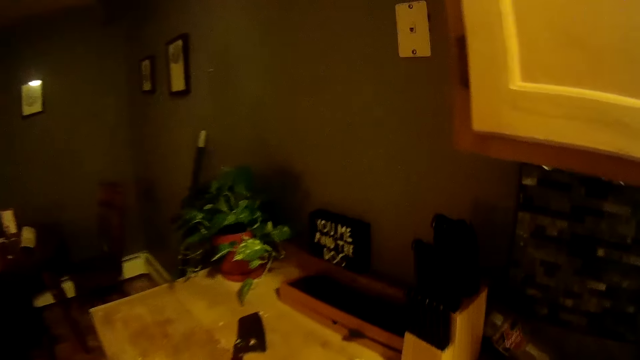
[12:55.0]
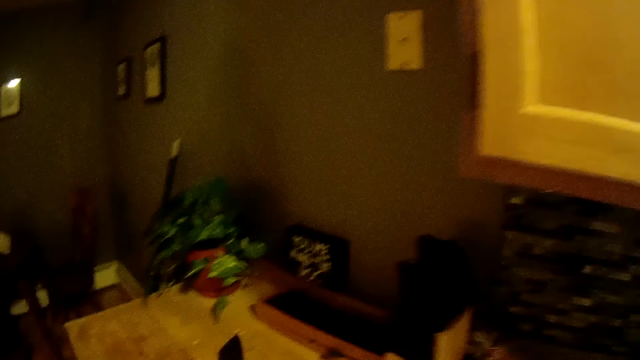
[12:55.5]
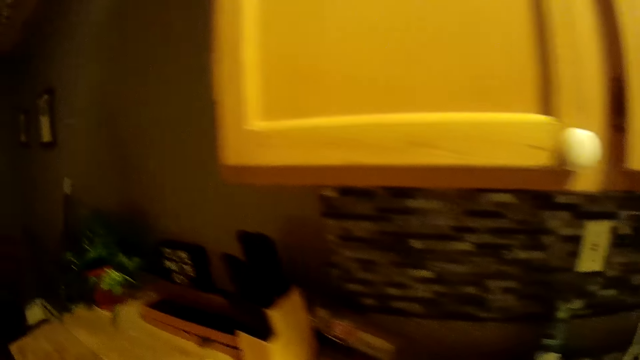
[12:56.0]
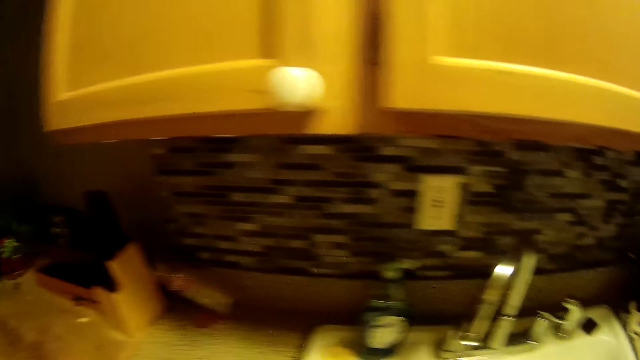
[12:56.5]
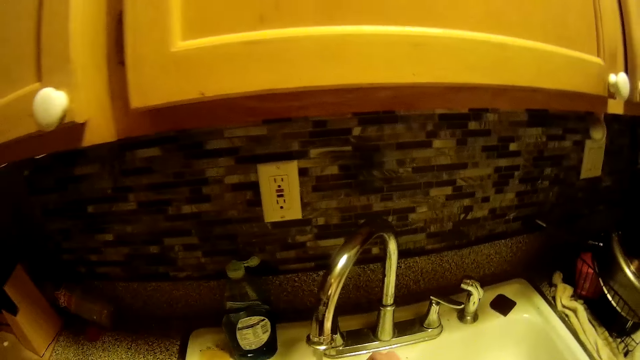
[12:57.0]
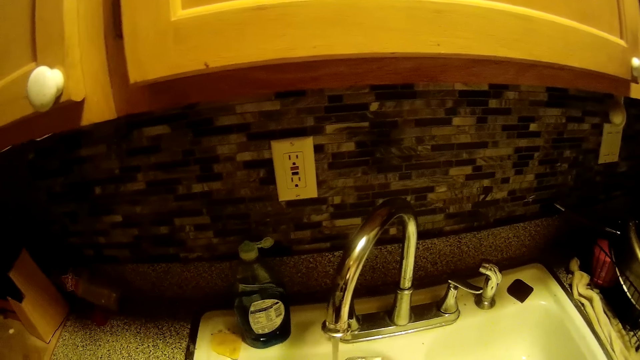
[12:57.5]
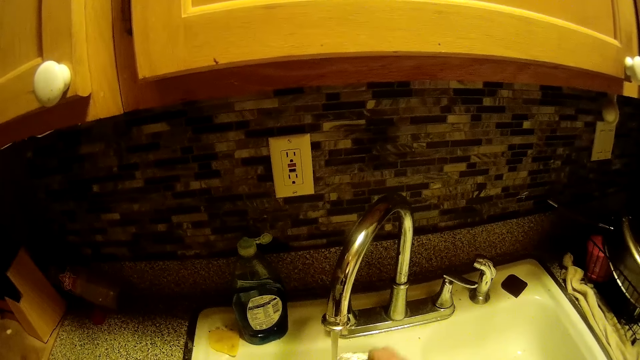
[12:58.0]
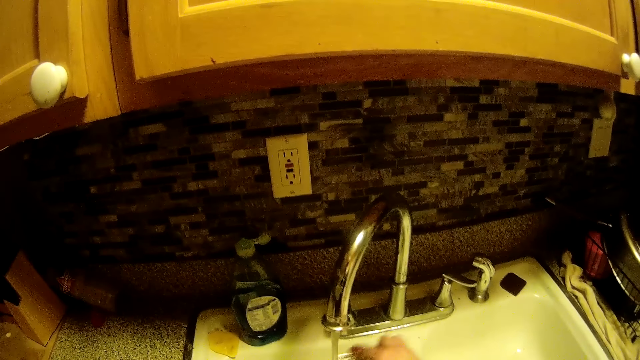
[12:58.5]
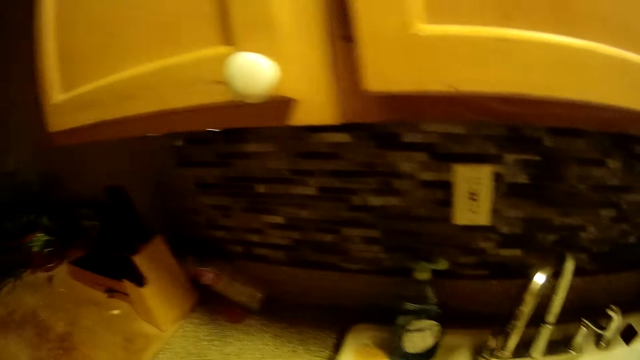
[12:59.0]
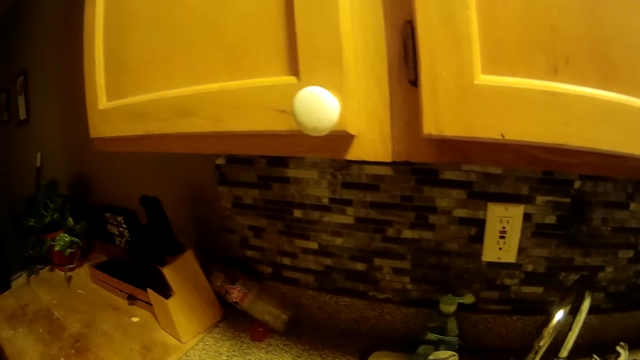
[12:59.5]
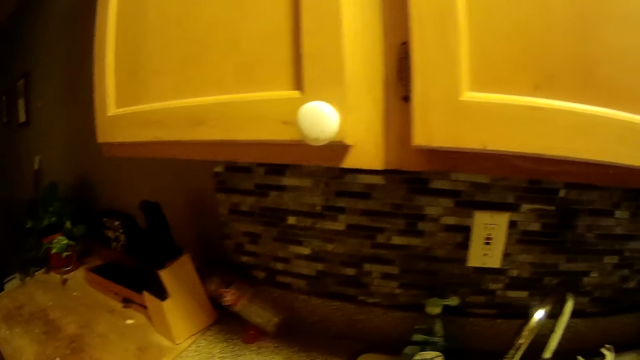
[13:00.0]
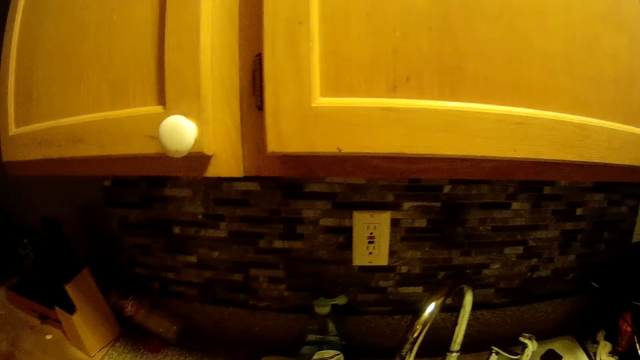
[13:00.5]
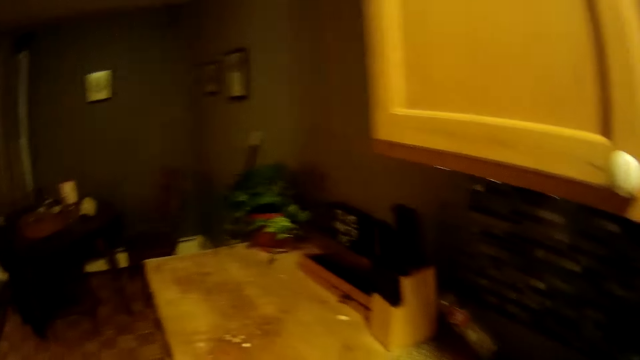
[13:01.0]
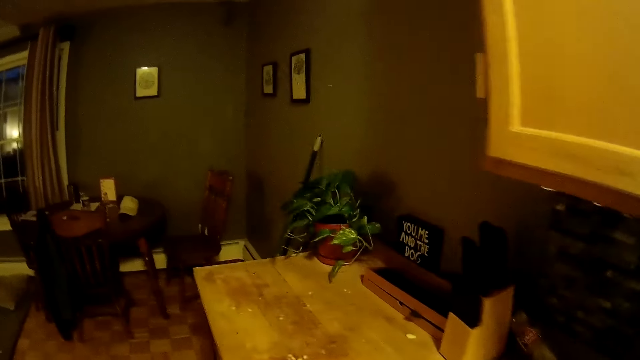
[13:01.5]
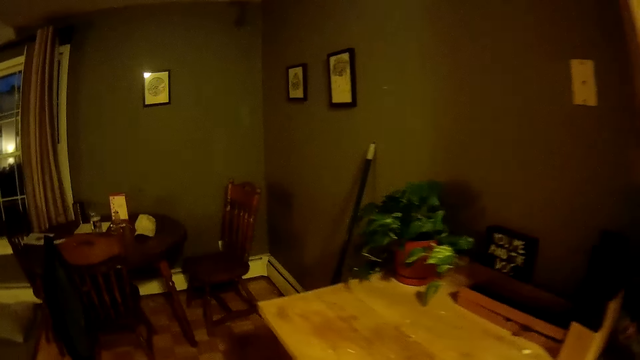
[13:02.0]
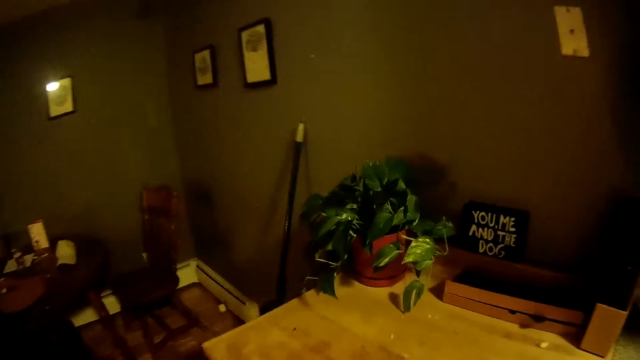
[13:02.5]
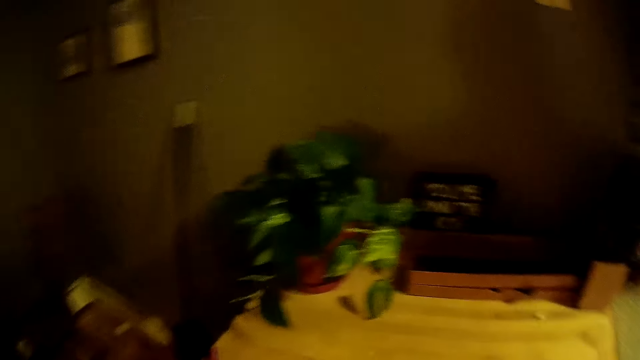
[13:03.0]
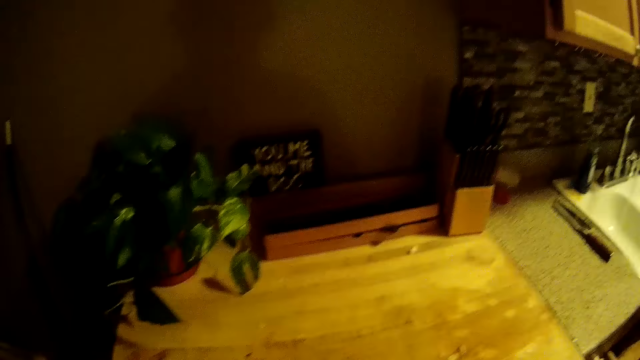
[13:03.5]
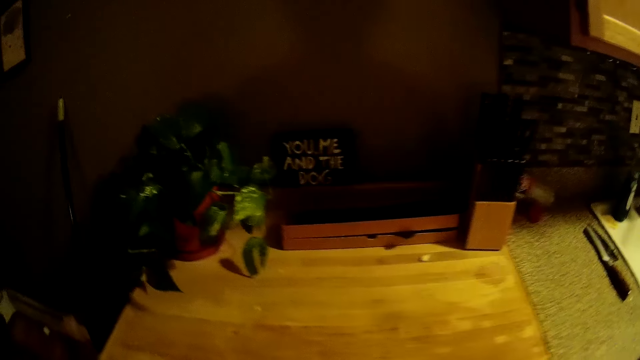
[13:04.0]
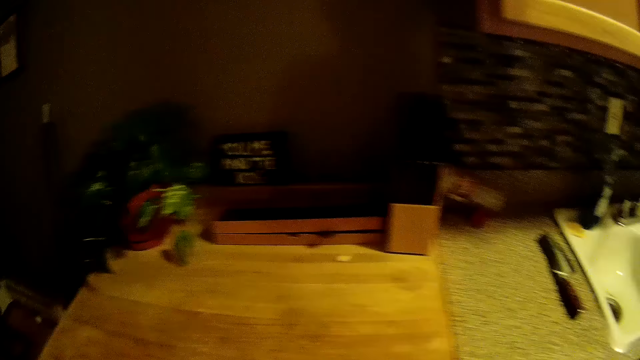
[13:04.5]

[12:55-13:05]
The camera wearer picks up a knife. They wash the knife on the sink. They talk to the man. They walk around.

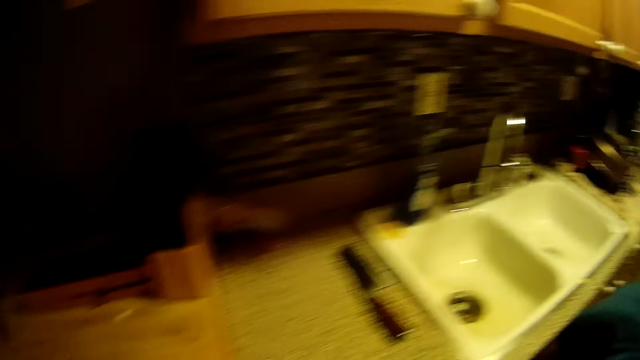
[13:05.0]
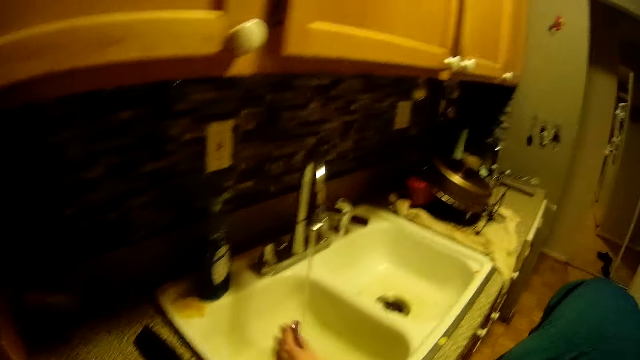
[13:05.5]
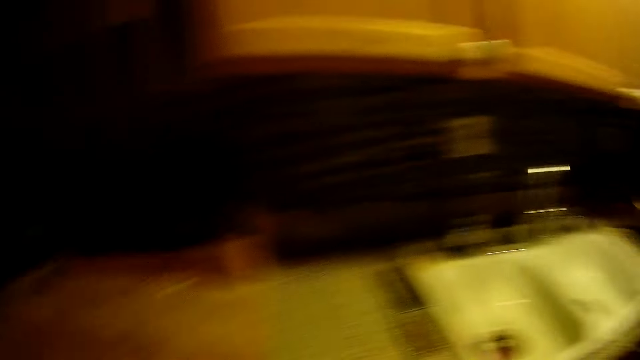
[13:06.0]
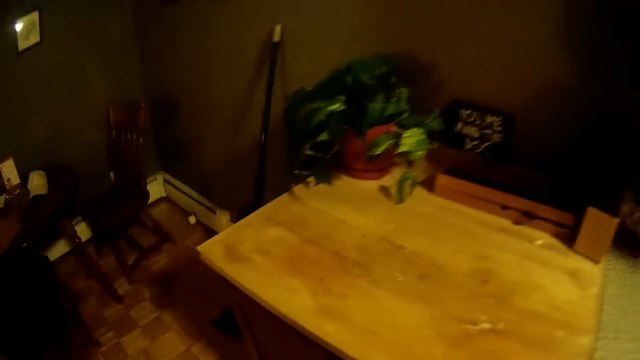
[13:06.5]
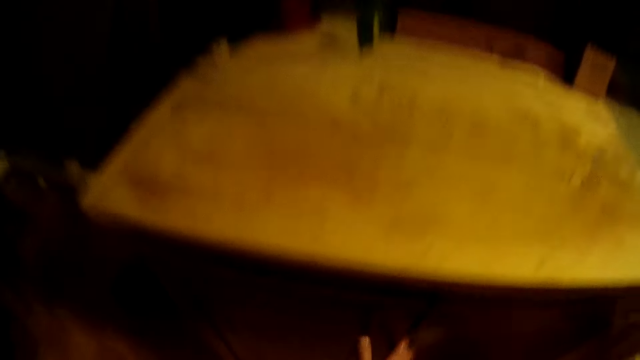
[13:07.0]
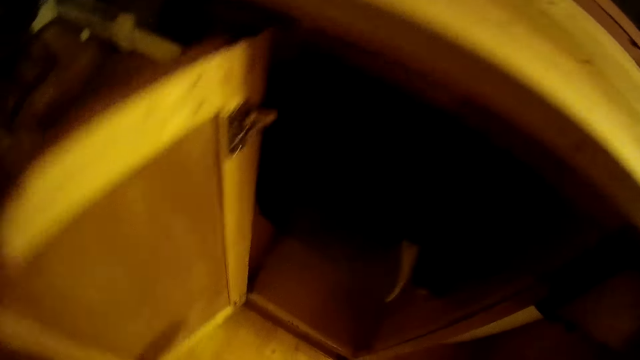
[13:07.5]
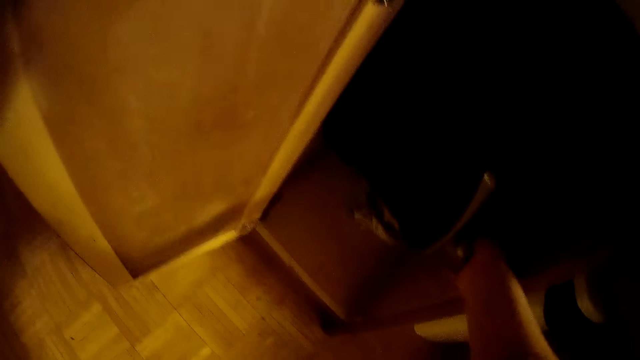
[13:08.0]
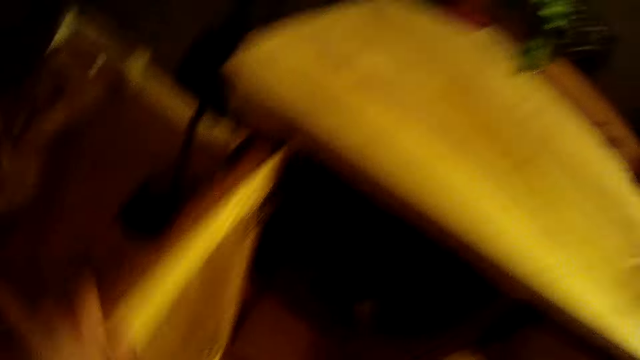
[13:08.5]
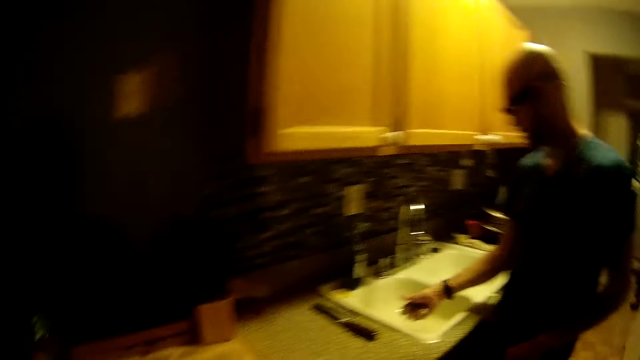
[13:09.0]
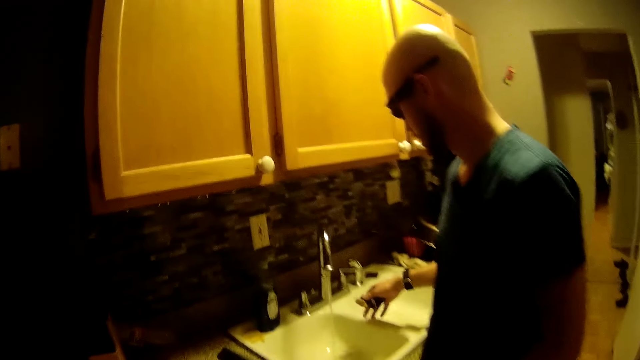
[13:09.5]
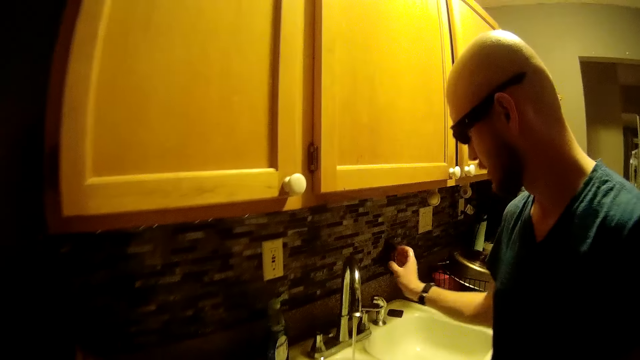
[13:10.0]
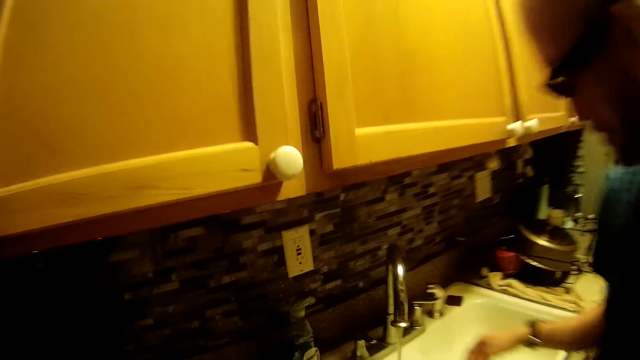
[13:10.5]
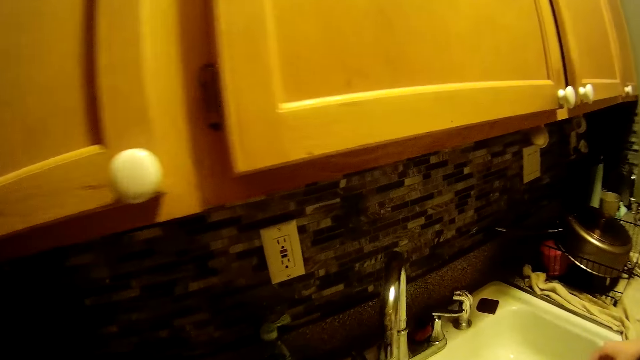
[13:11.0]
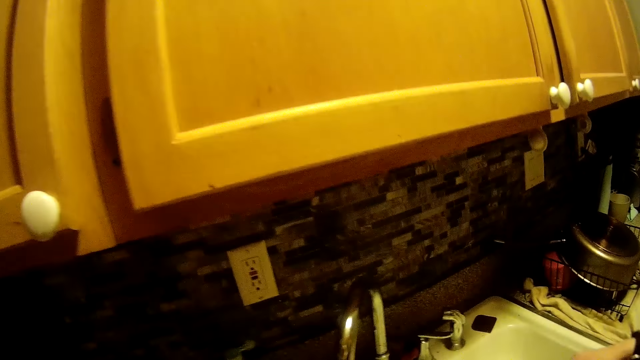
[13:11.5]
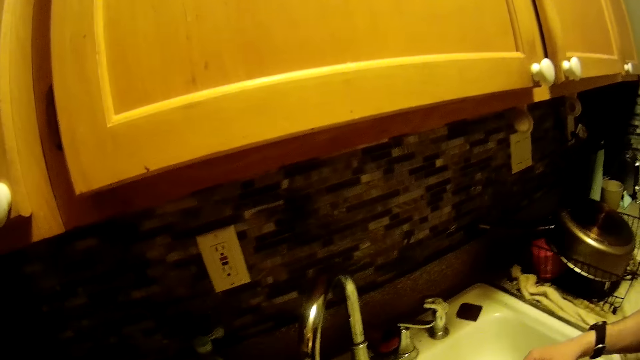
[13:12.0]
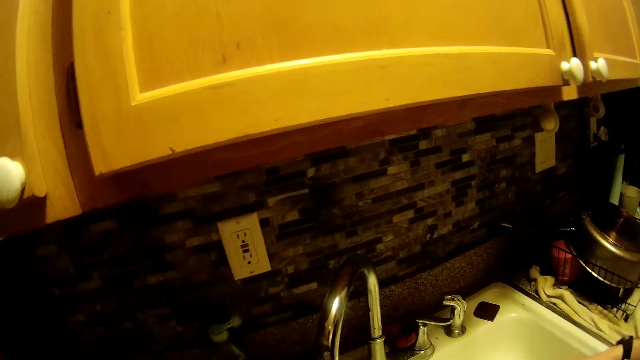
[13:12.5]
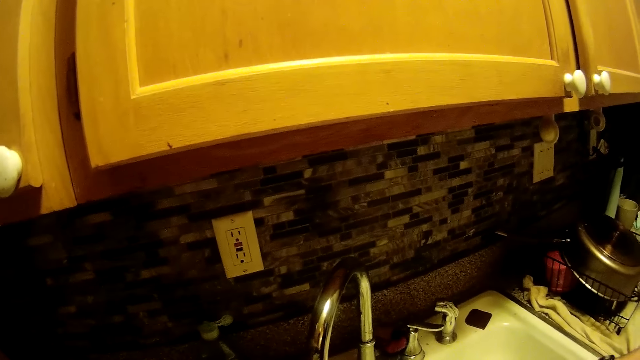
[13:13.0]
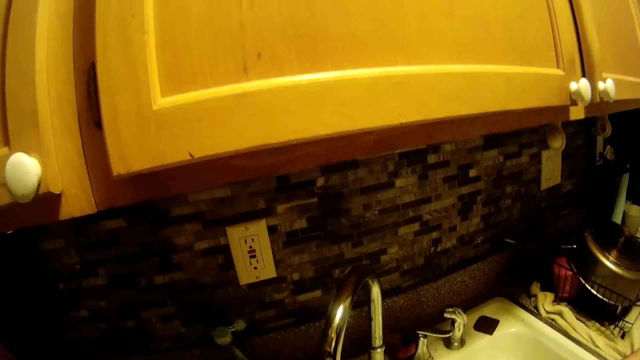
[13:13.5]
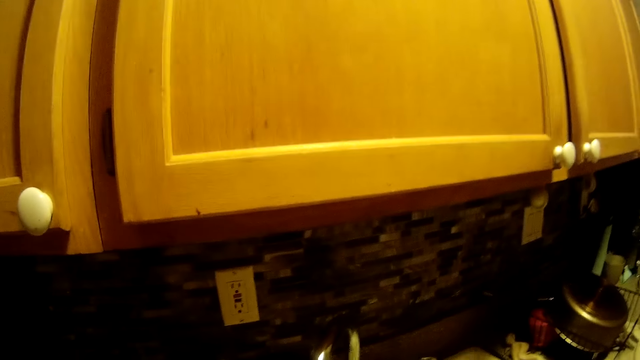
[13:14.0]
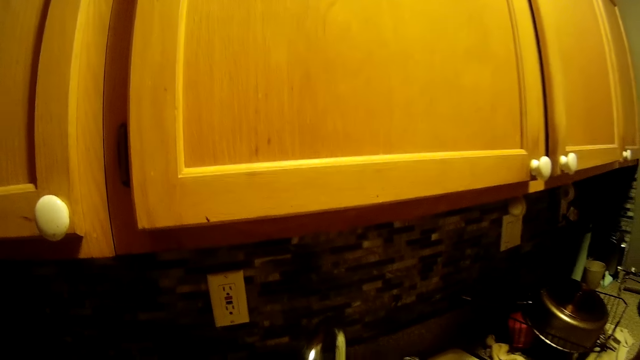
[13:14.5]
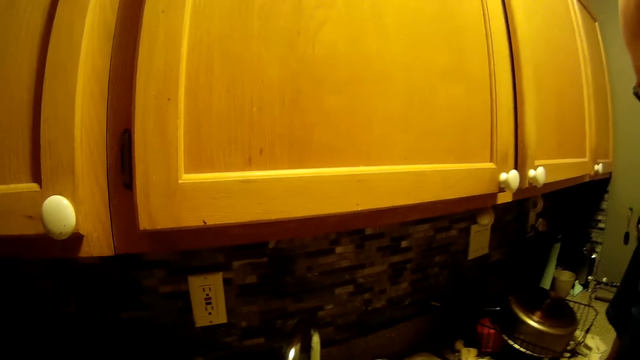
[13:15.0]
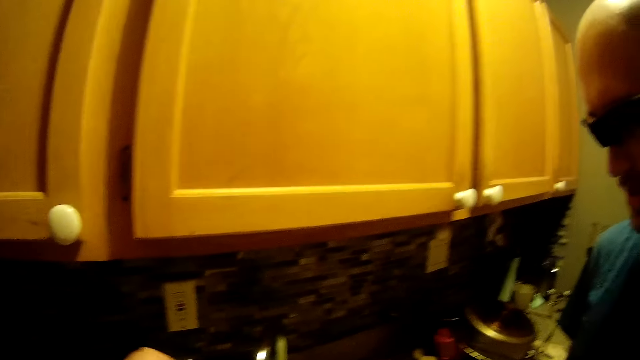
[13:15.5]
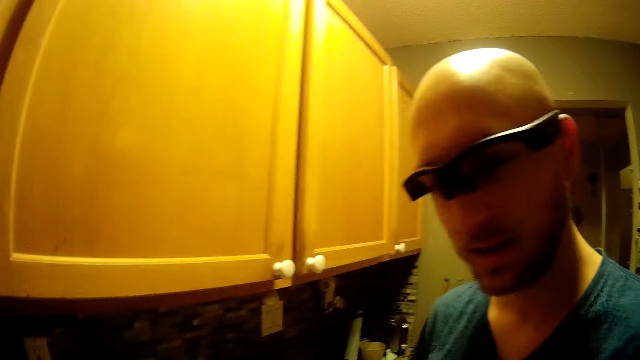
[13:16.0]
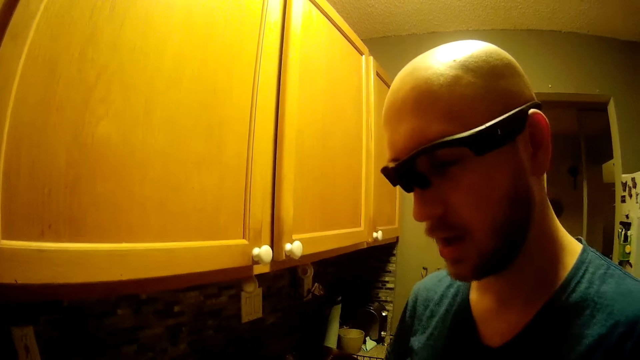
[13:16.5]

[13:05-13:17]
The camera wearer opens a kitchen cabinet with her right hand. She picks a wash rag from the kitchen cabinet with her right hand. She closes the kitchen cabinet with her left hand. The man rinses the sponge with water from the tap. The camera wearer looks at the man. The man places the sponge on the kitchen sink. The camera wearer washes something in the sink.
